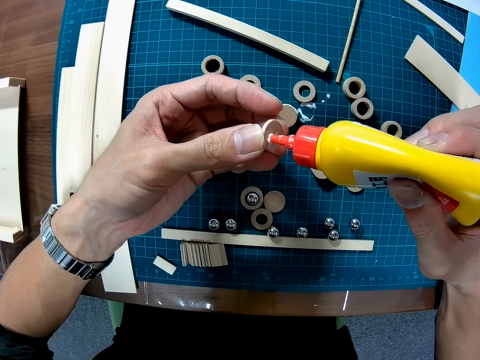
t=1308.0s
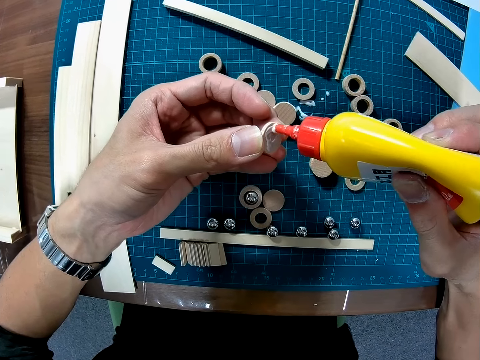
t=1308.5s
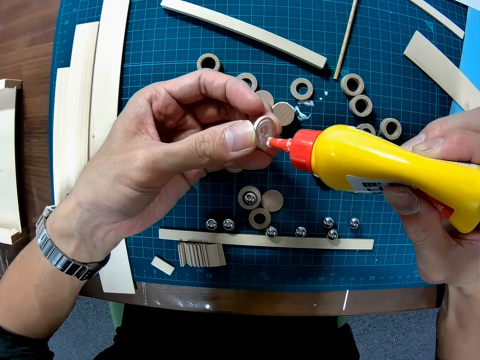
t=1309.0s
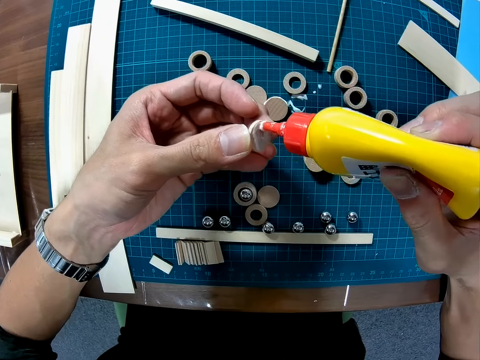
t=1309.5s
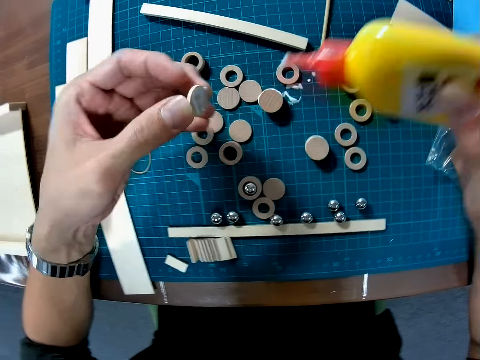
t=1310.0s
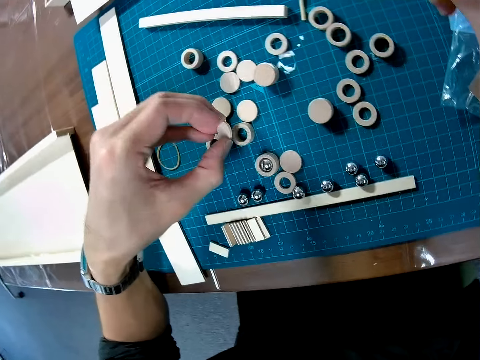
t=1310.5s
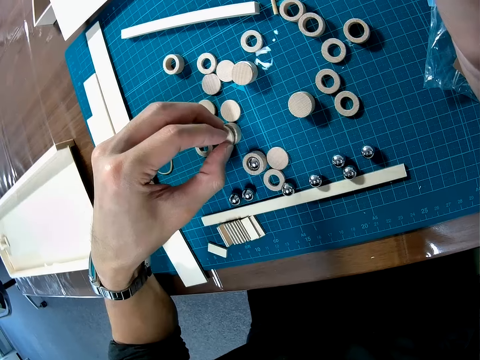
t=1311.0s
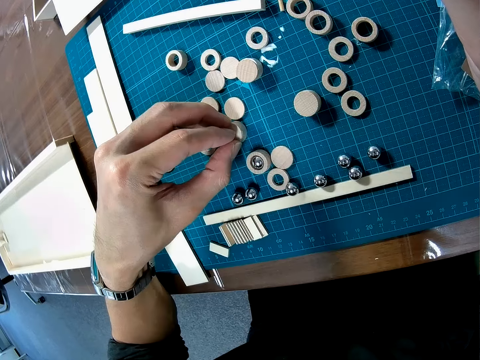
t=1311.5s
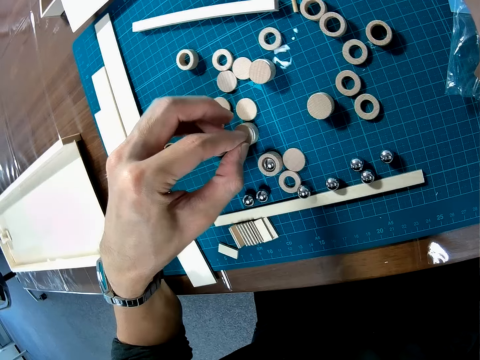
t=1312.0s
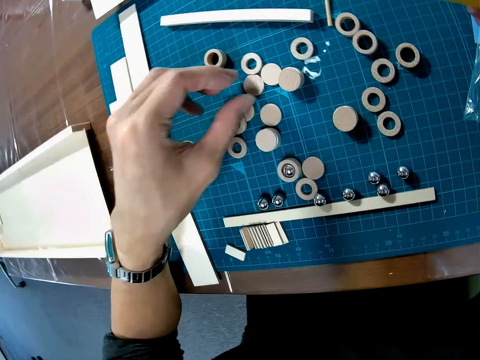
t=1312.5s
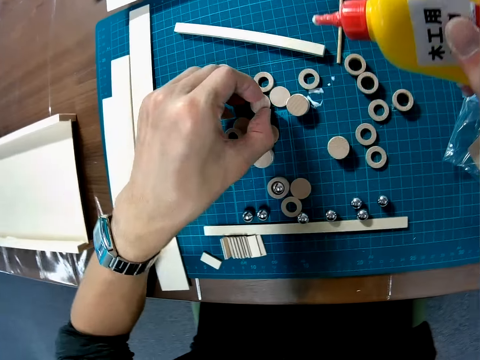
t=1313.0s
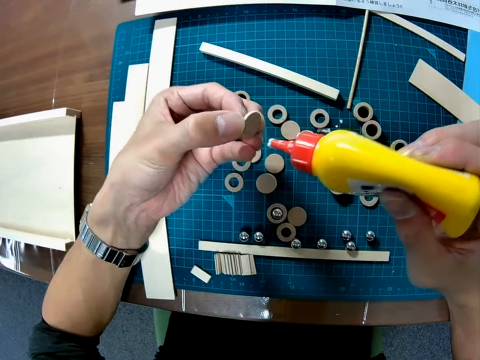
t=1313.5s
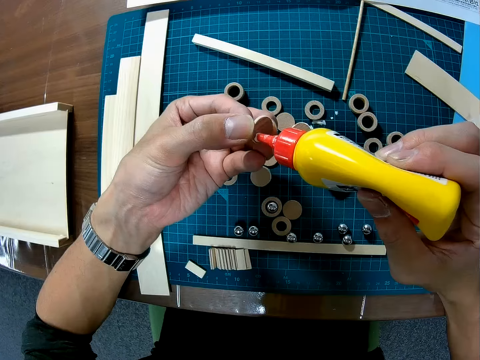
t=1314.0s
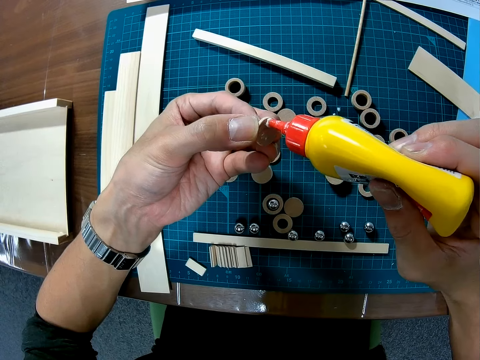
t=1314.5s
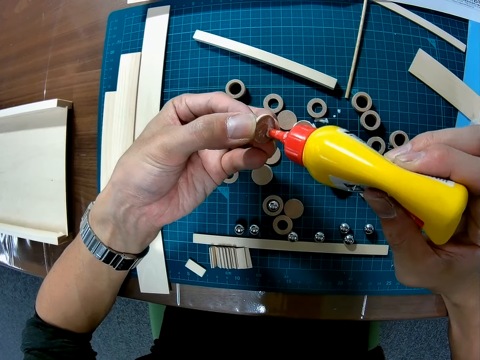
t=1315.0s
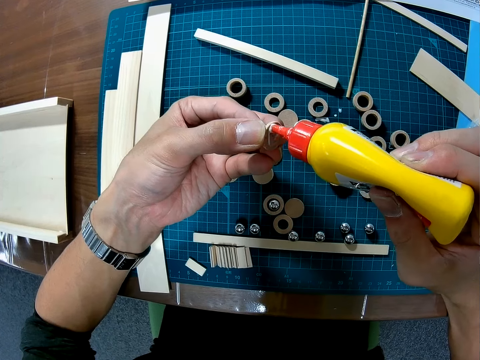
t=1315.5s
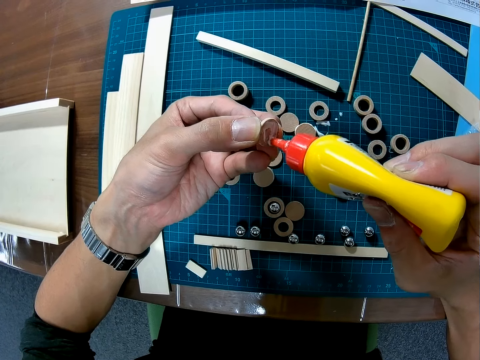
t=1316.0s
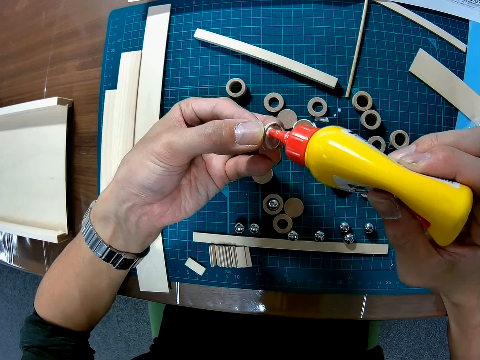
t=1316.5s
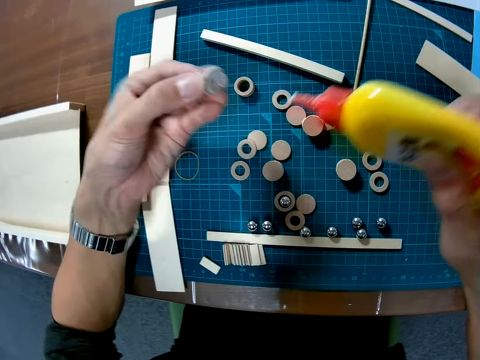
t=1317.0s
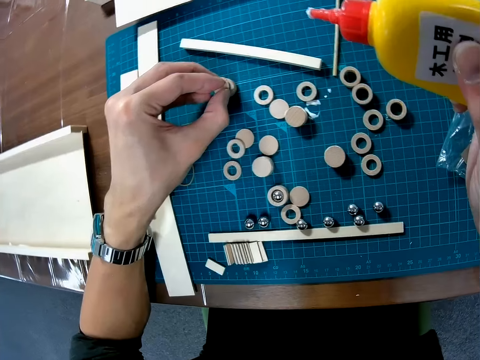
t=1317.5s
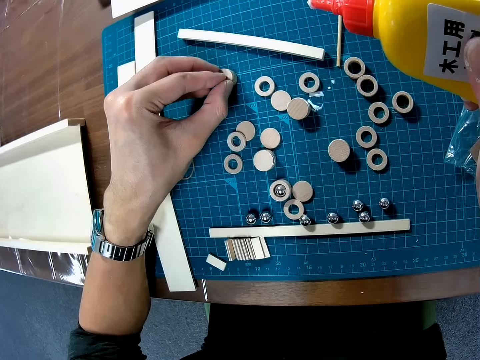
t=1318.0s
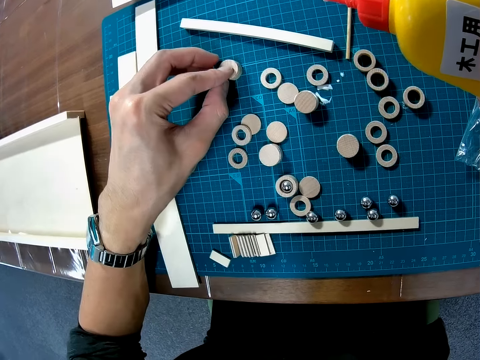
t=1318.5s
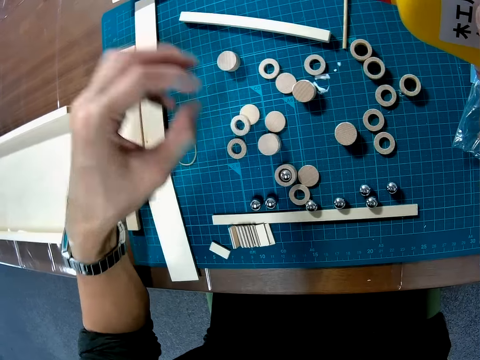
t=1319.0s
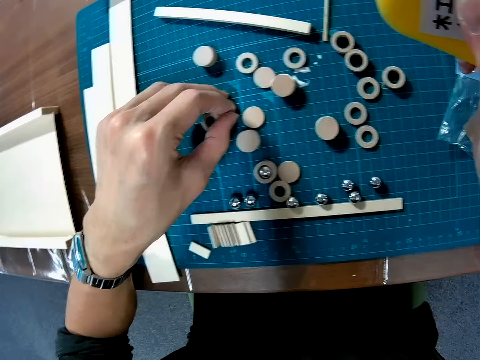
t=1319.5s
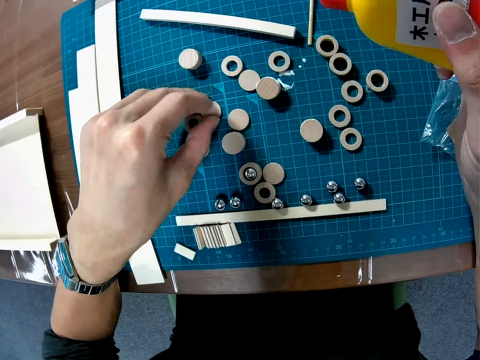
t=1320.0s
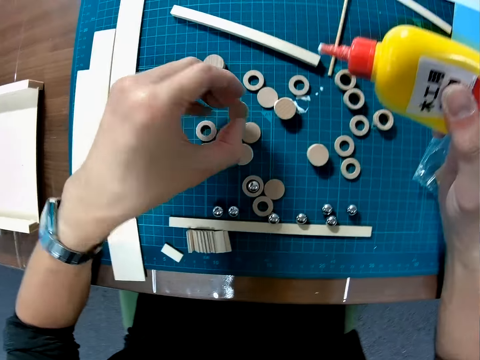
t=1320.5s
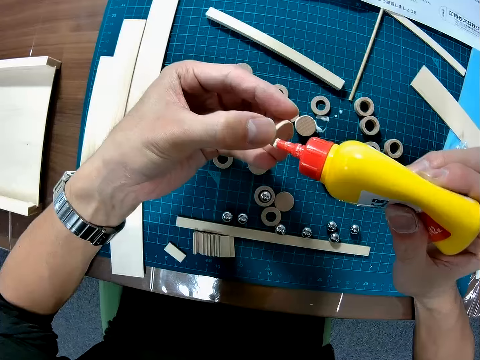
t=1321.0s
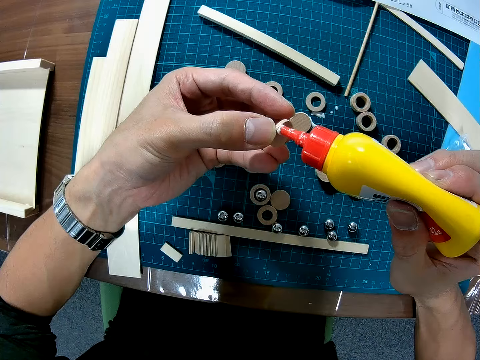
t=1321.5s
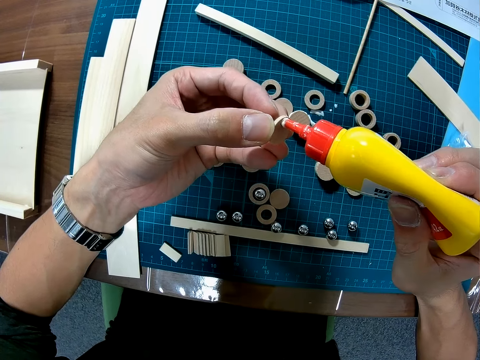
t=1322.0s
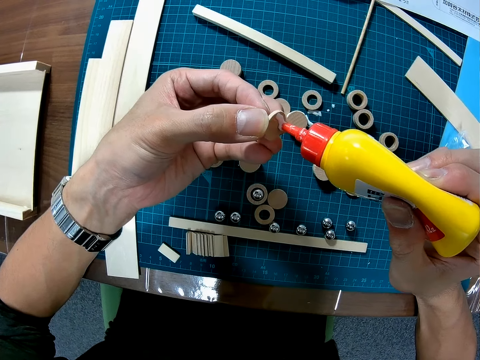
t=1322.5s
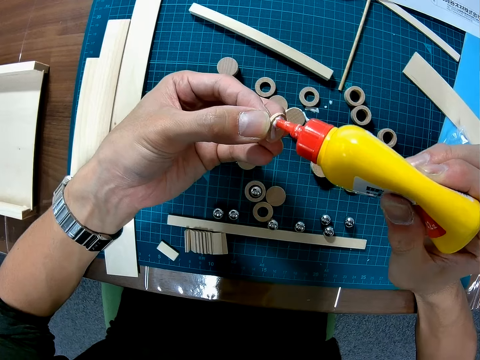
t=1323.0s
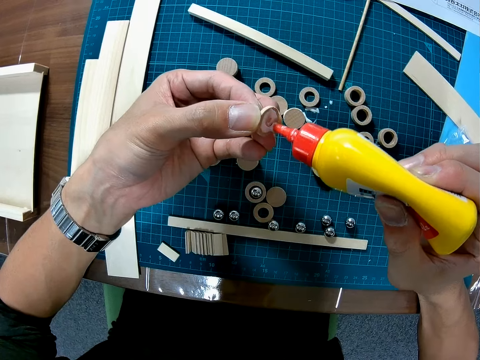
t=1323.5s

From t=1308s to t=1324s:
The camera wearer places the piece of wood or modeling piece on another piece of wood on the table. He pulls his hand off the modeling pieces. He picks up the piece of wood on the table. He applies glue to the piece of wood in his hand with a bottle. He places the piece of wood on another piece of wood on the table. He picks up the piece of wood on the table. He applies glue to the piece of wood in his hand with the bottle.

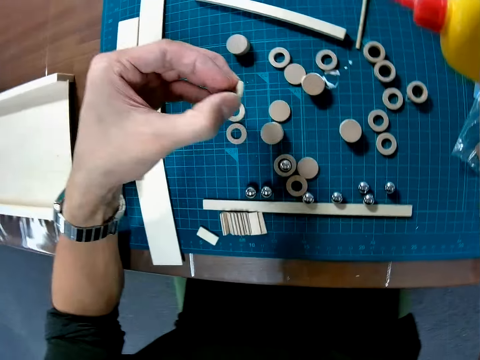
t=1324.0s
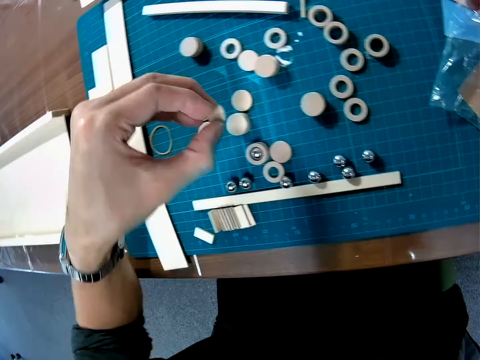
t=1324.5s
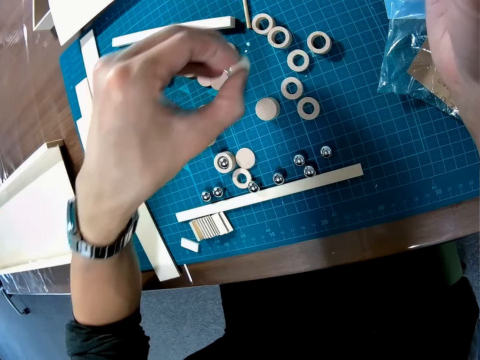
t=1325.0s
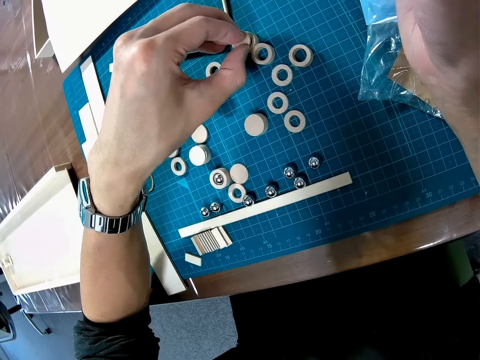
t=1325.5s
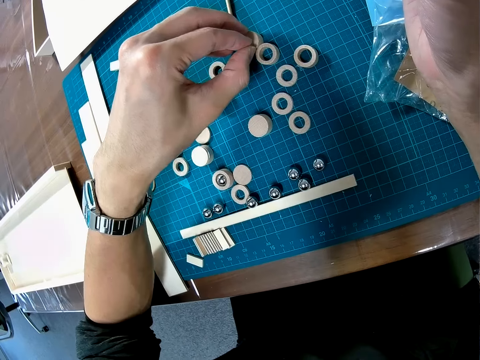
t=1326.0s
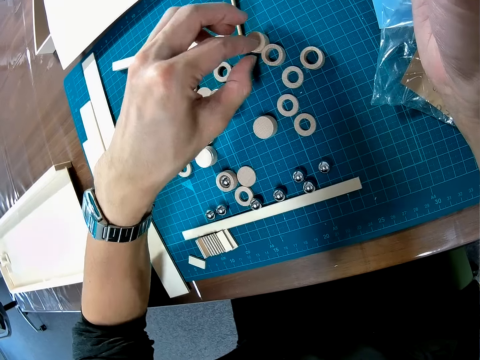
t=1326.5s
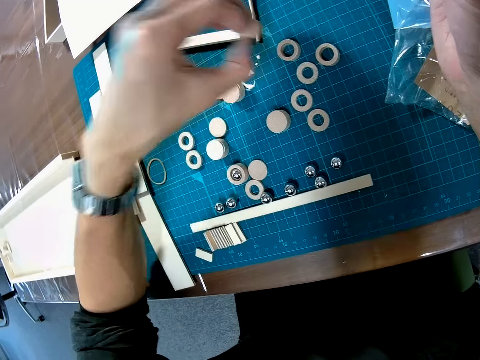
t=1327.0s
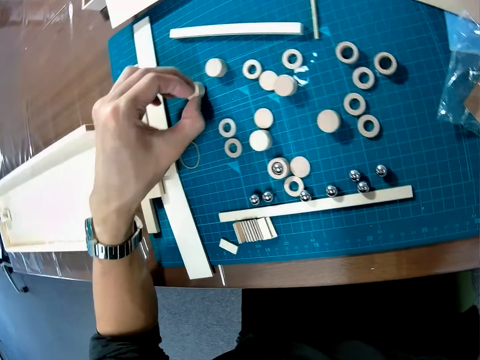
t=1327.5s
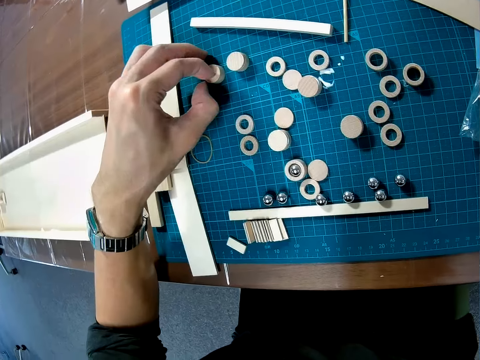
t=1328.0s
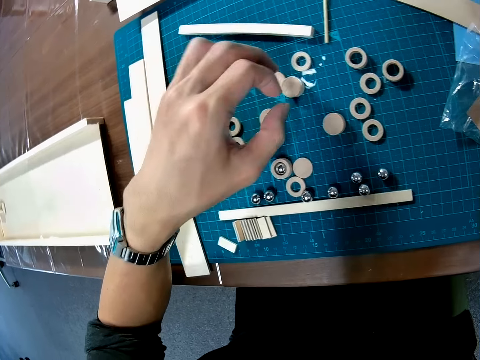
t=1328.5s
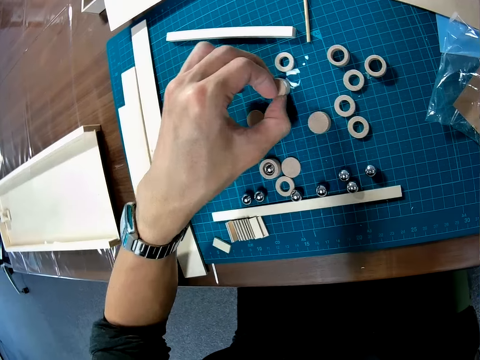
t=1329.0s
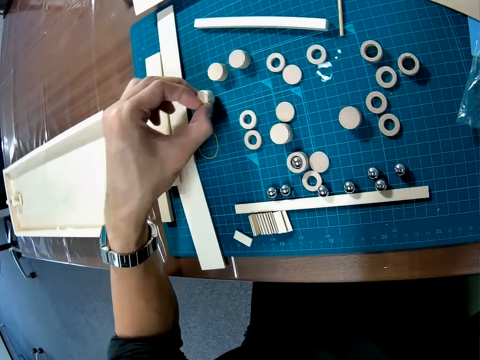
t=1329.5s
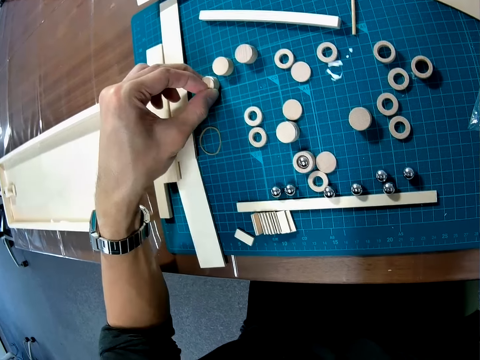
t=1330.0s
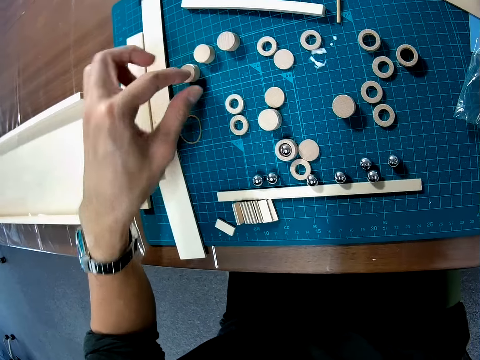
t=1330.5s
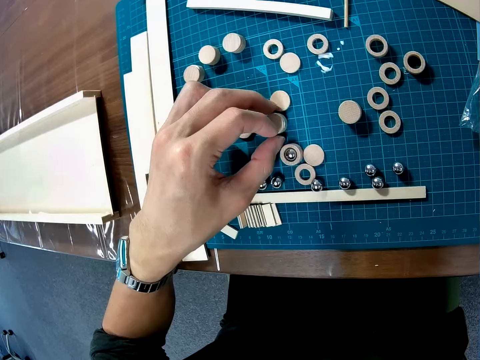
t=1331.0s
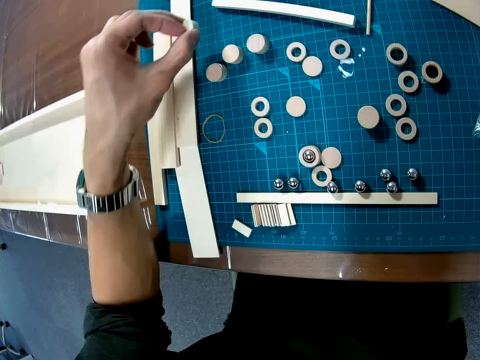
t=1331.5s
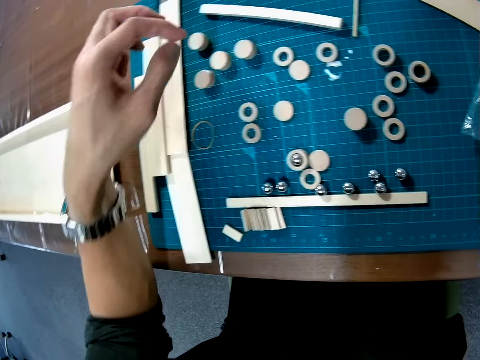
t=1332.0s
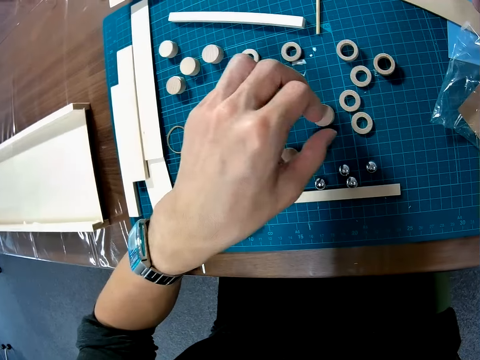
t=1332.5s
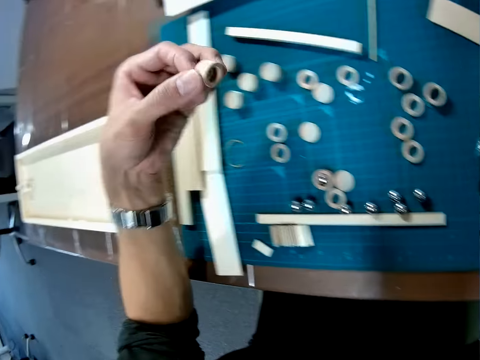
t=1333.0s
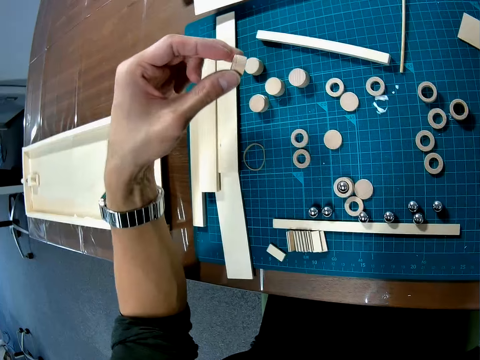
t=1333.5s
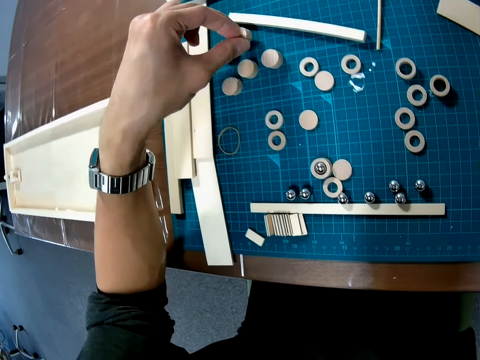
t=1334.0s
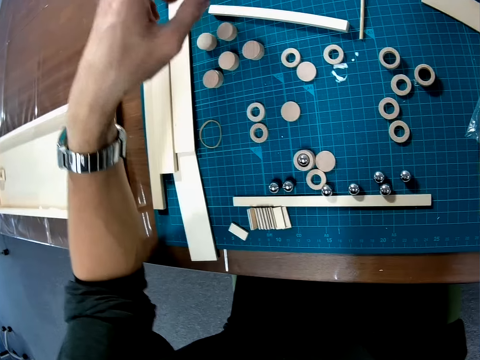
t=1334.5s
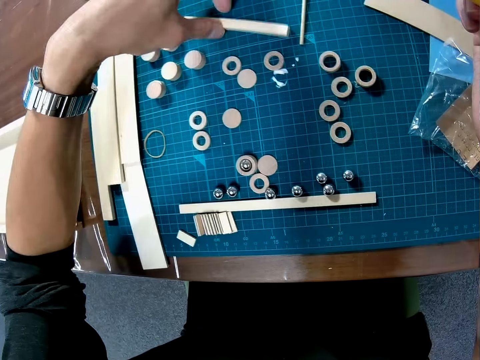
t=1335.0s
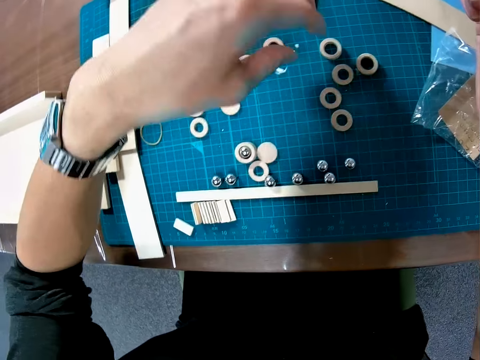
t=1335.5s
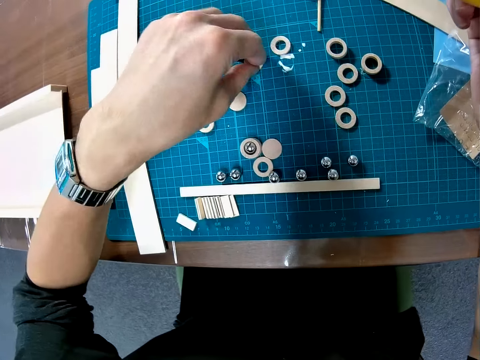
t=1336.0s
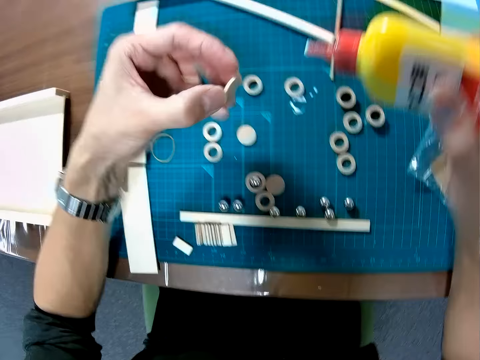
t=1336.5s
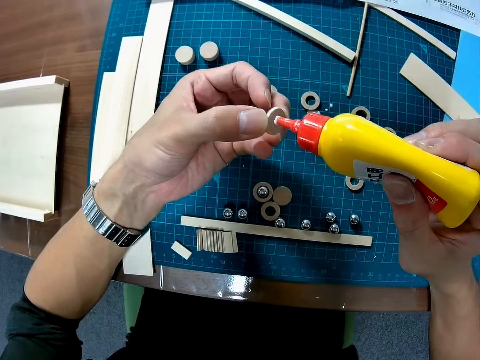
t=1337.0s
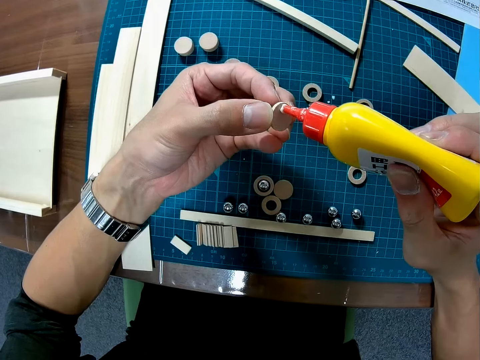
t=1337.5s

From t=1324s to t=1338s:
The camera wearer places the piece of wood or modeling piece on another piece of wood on the table. He moves the piece of wood on the table. He picks up the modeling pieces and puts the modeling pieces on the cutting mat. He picks up the modeling pieces. He moves the piece of wood on the table again. He puts the modeling pieces on the cutting mat. He moves the piece of wood on the table again. He picks up the modeling pieces and puts the modeling pieces on the cutting mat. He moves the piece of wood on the table again. He picks up the modeling pieces and puts the modeling pieces on the cutting mat. He drags the modeling piece on the cutting mat. He picks up the piece of wood on the table. He applies glue to the piece of wood in his hand with a bottle.
